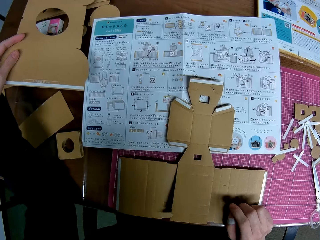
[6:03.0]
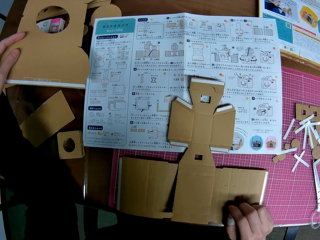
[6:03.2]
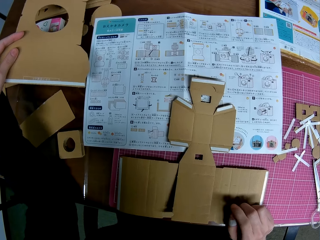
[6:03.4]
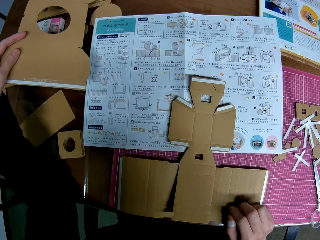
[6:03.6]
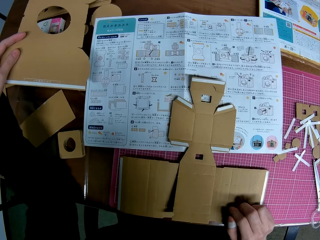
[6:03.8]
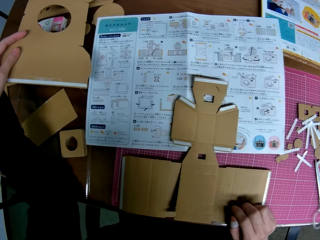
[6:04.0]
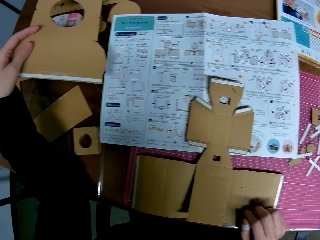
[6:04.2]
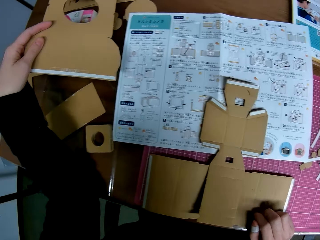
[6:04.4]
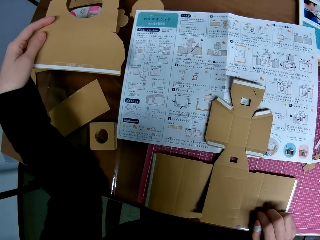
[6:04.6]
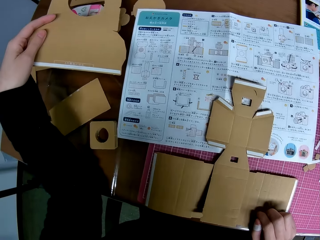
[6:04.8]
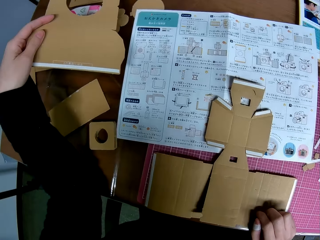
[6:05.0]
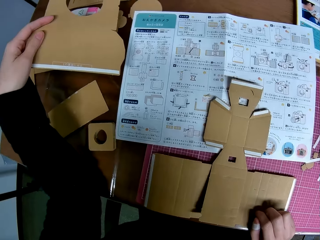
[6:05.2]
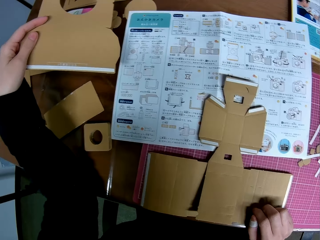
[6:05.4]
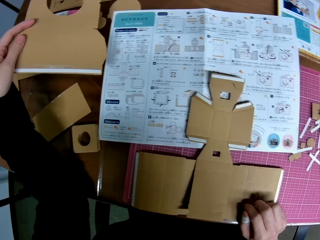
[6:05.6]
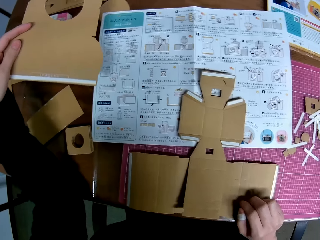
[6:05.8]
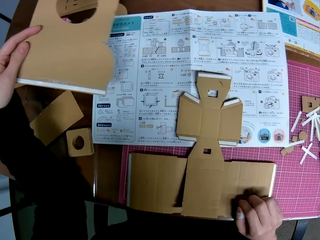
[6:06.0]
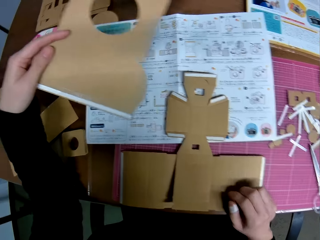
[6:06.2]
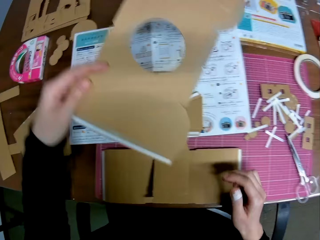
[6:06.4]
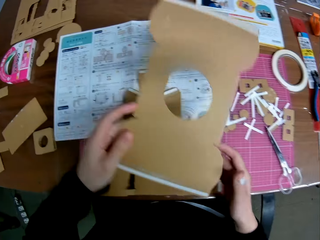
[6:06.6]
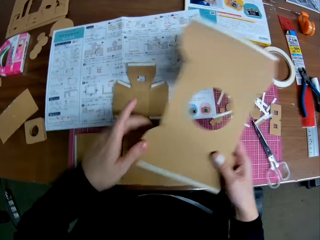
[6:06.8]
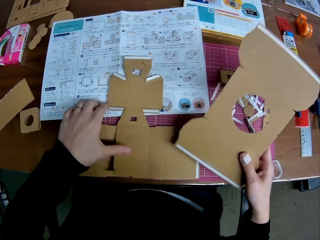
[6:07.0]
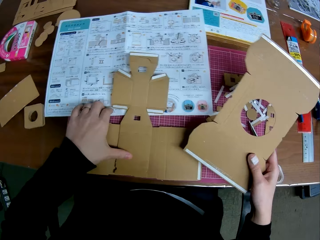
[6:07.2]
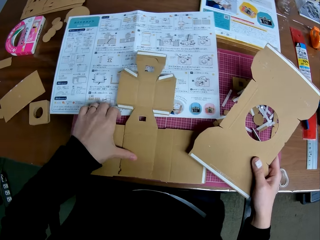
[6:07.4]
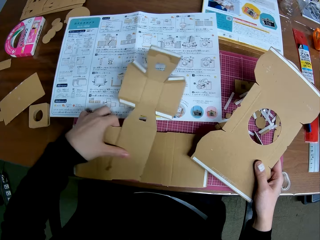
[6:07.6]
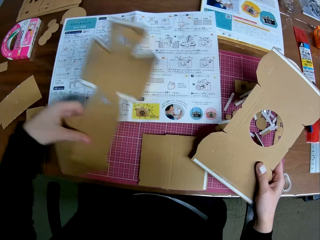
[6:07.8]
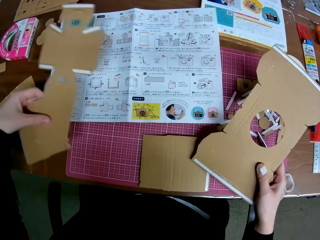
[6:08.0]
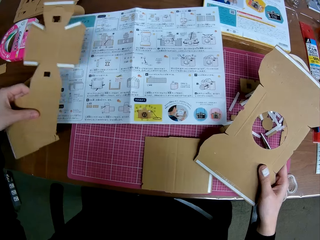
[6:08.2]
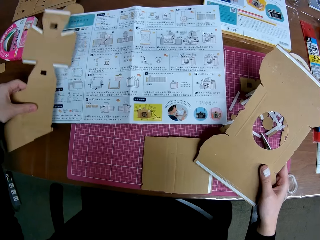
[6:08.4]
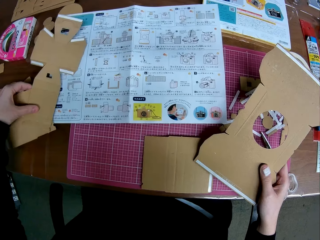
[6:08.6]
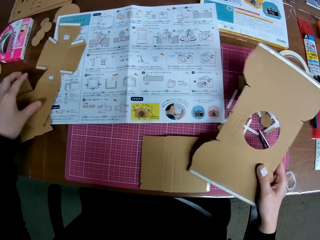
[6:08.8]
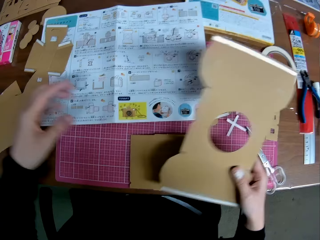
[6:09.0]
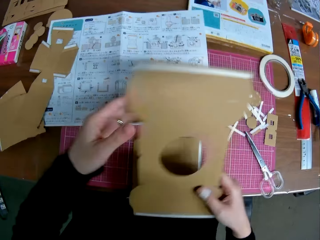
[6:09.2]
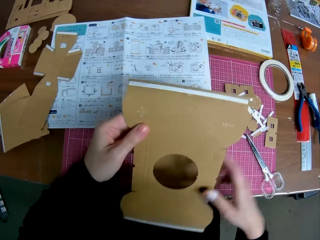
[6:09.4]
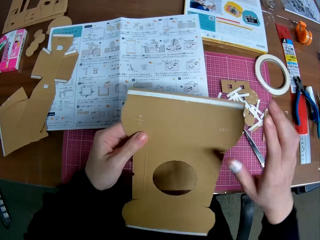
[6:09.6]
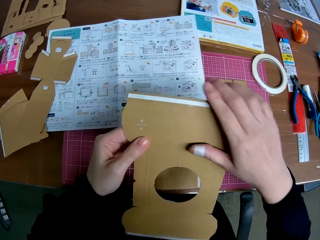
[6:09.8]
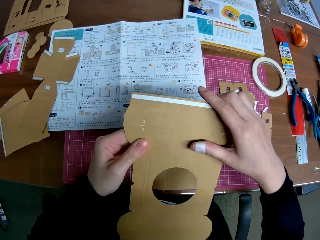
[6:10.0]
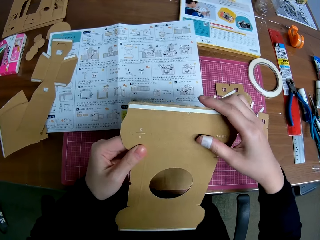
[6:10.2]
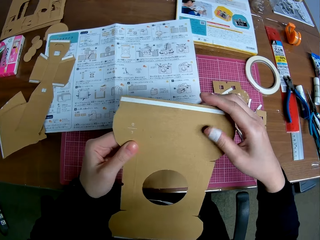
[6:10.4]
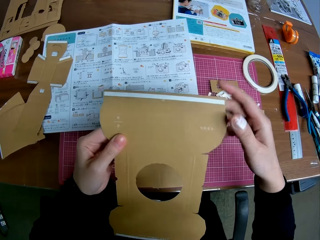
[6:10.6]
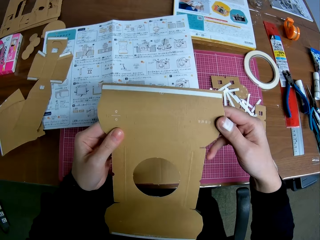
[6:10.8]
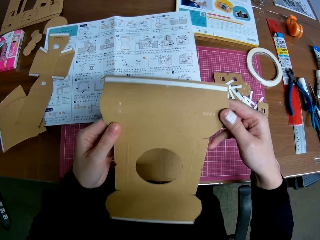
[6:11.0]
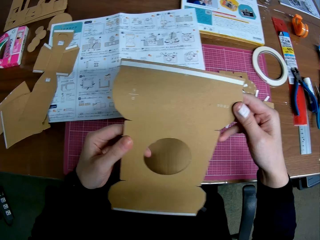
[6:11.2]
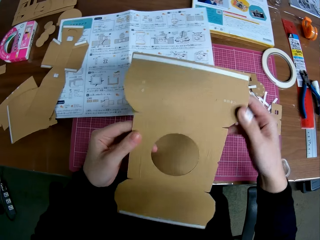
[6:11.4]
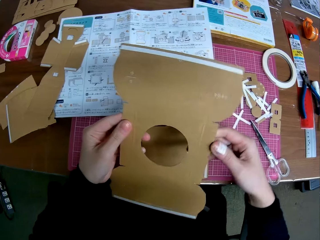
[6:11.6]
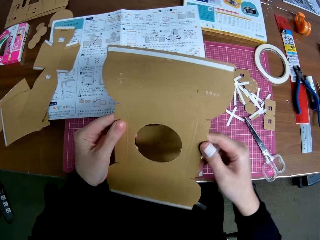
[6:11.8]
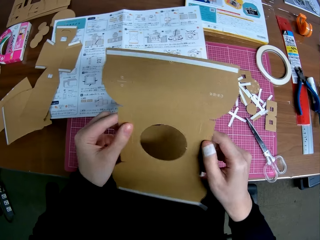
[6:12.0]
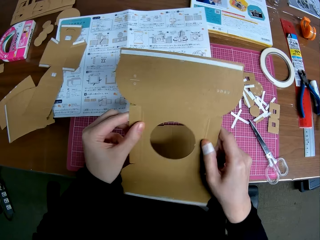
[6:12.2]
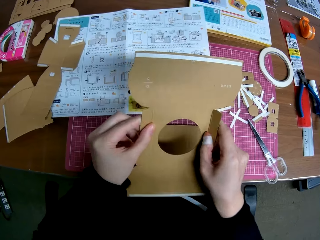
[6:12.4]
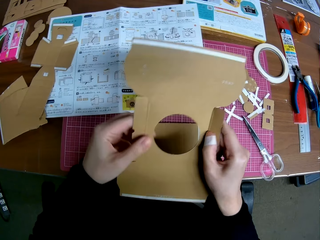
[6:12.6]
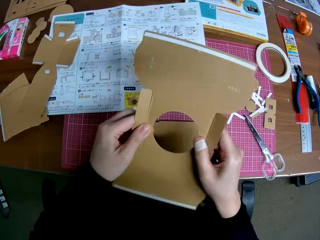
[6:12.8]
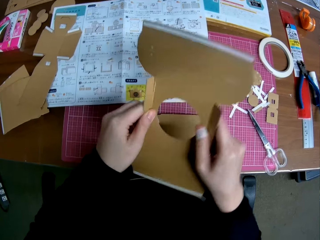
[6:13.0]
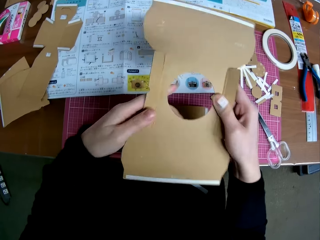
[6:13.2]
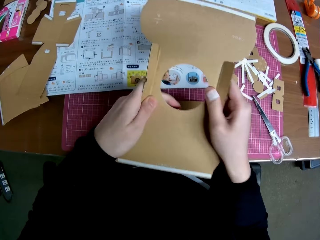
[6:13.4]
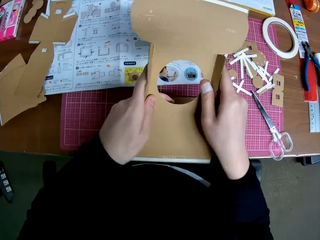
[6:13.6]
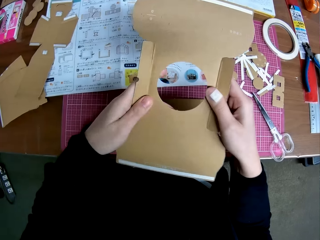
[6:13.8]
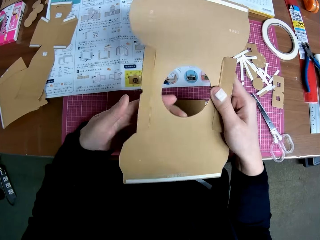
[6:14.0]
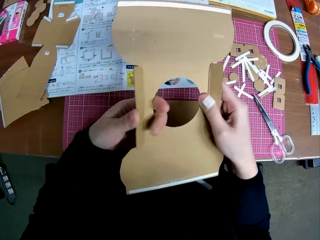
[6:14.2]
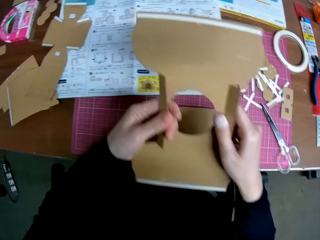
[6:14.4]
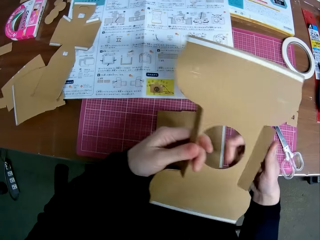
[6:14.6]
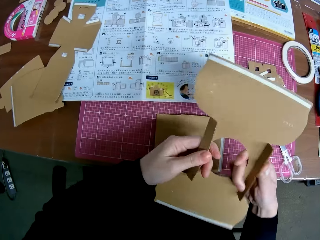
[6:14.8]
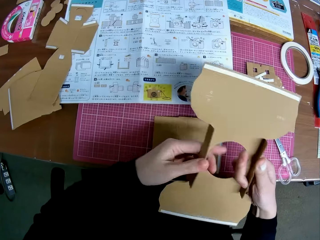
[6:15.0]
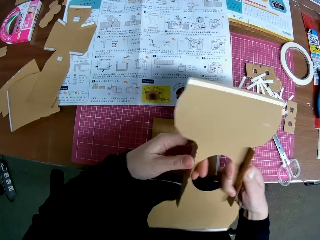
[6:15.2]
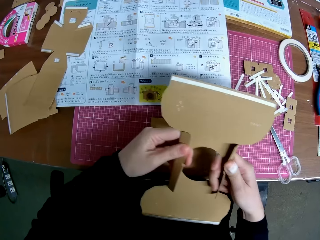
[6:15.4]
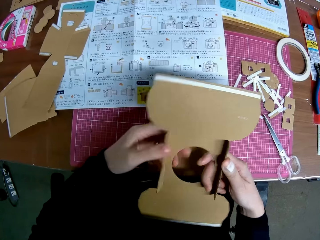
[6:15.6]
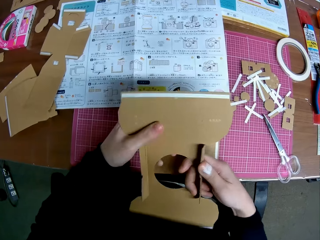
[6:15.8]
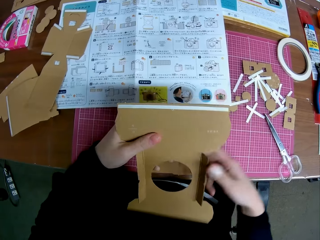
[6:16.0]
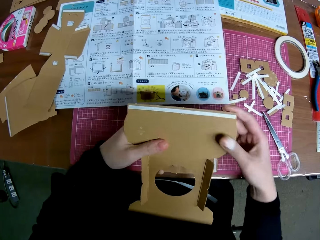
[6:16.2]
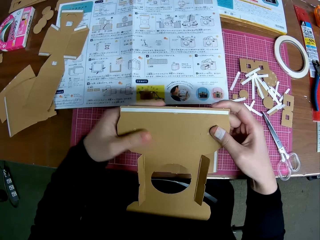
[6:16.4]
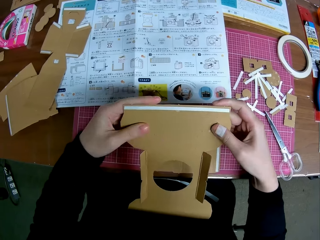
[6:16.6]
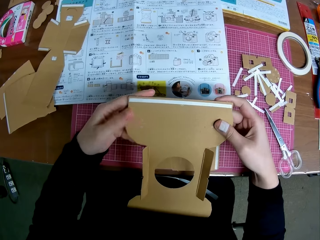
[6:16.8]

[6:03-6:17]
The camera wearer taps her right hand on the piece on the table. She passes the bigger piece to her right hand. She picks the cross-shaped piece from the big pieces on the cutting mat. She holds the paper on the right hand. She picks the other papers away. She drops the cross-shaped piece on the blueprint. She folds the sides of the bigger piece. She holds the right side paper on both hands. She bends the sides of the paper.

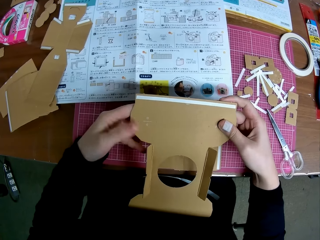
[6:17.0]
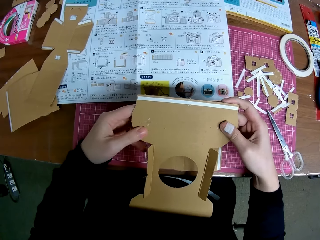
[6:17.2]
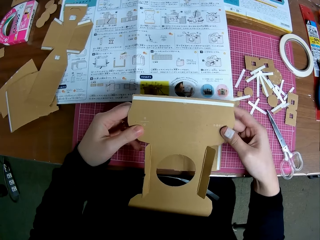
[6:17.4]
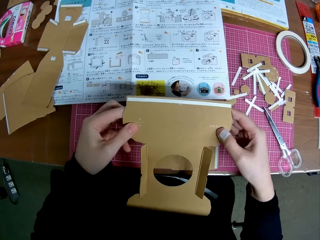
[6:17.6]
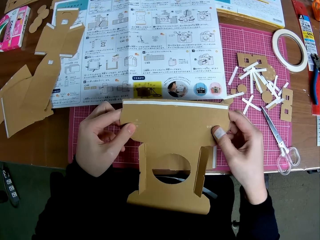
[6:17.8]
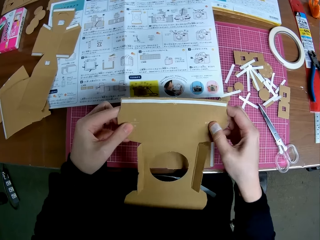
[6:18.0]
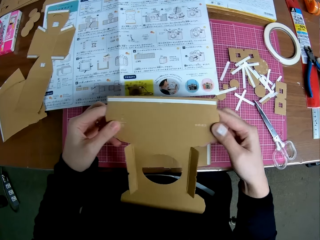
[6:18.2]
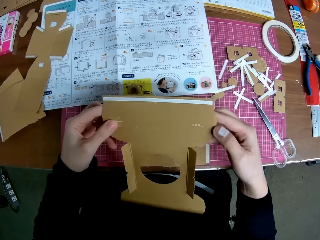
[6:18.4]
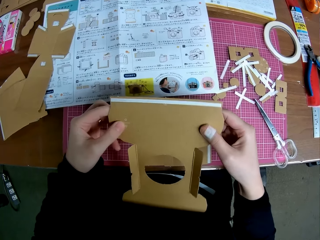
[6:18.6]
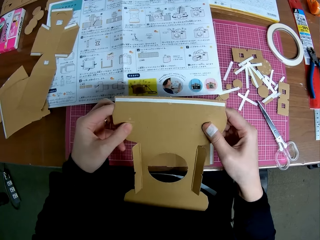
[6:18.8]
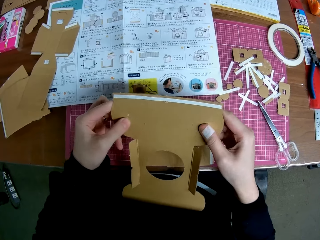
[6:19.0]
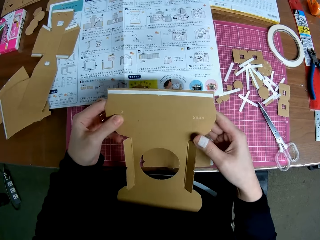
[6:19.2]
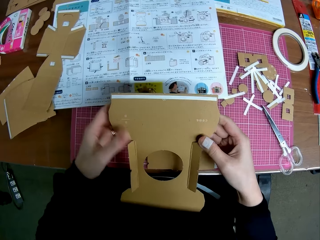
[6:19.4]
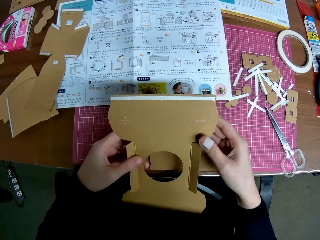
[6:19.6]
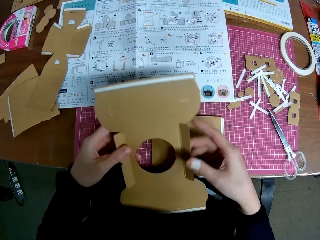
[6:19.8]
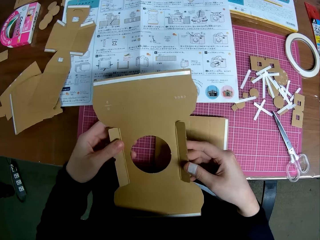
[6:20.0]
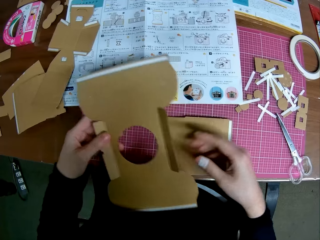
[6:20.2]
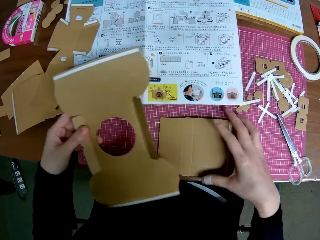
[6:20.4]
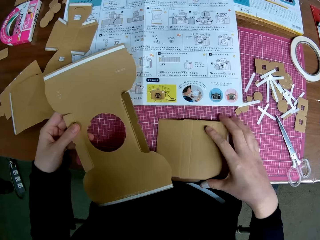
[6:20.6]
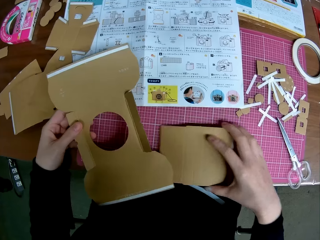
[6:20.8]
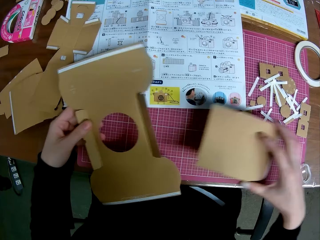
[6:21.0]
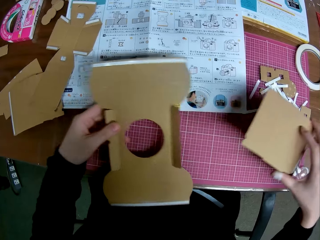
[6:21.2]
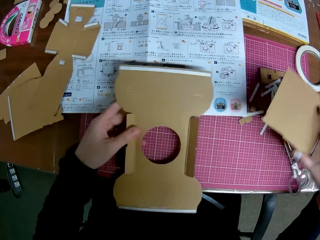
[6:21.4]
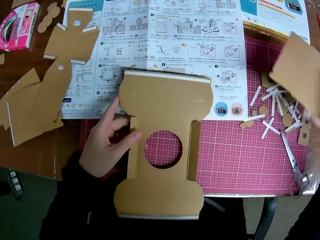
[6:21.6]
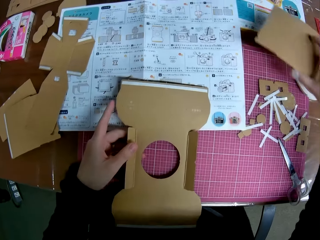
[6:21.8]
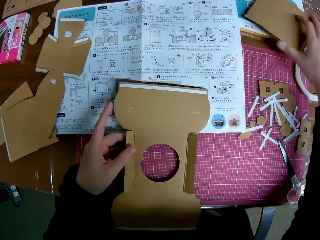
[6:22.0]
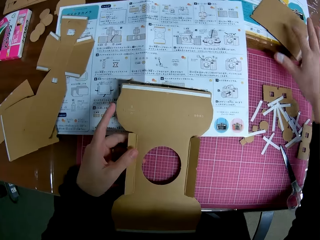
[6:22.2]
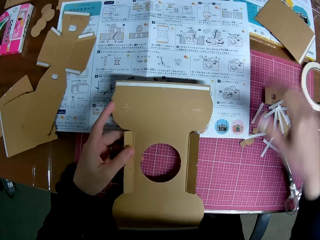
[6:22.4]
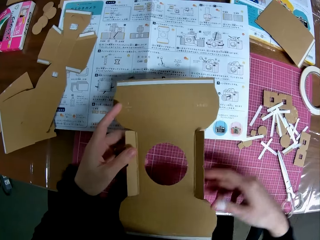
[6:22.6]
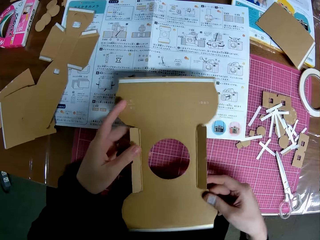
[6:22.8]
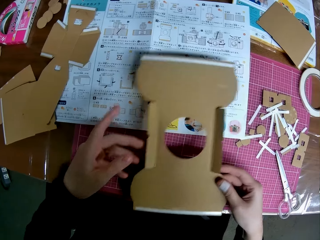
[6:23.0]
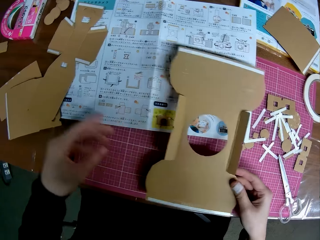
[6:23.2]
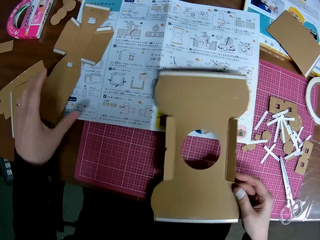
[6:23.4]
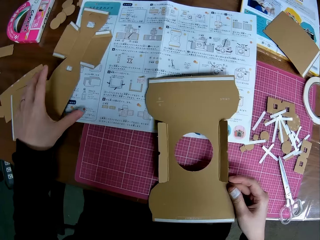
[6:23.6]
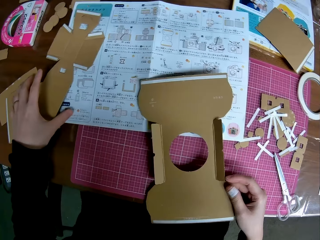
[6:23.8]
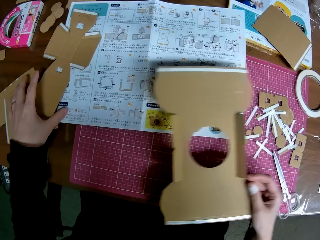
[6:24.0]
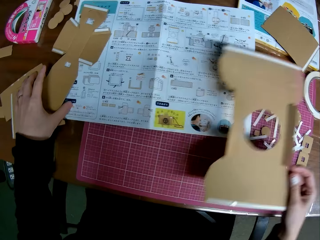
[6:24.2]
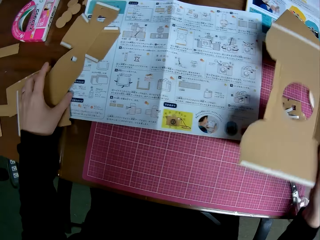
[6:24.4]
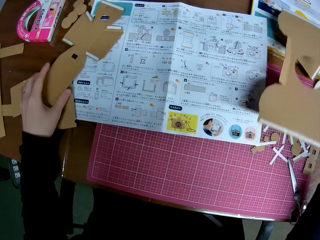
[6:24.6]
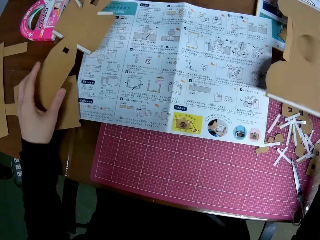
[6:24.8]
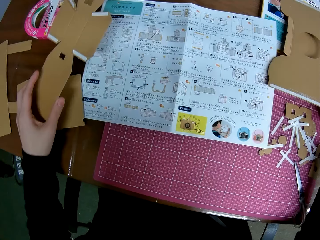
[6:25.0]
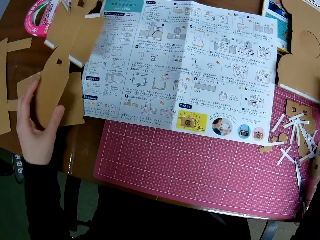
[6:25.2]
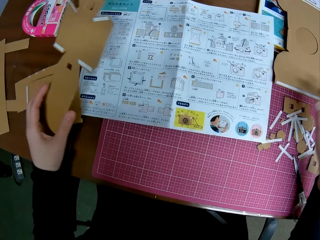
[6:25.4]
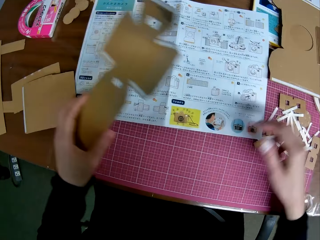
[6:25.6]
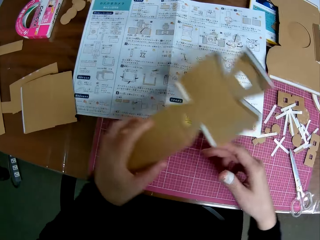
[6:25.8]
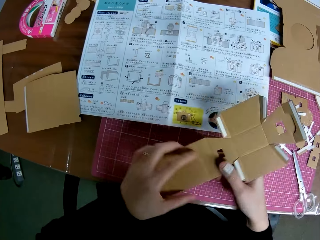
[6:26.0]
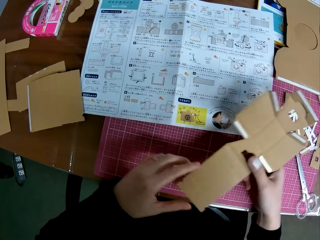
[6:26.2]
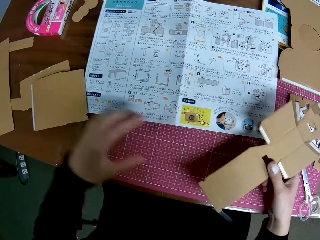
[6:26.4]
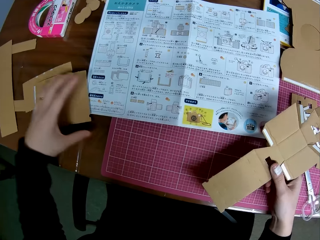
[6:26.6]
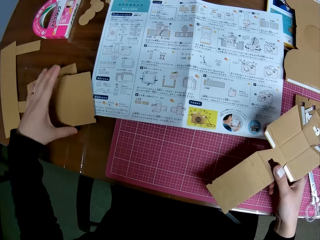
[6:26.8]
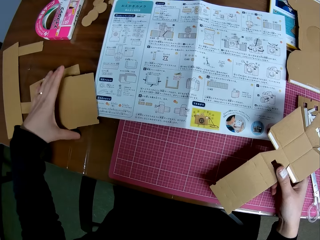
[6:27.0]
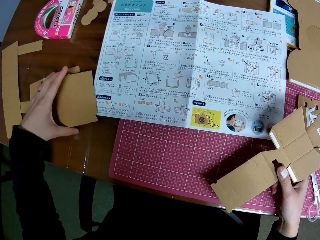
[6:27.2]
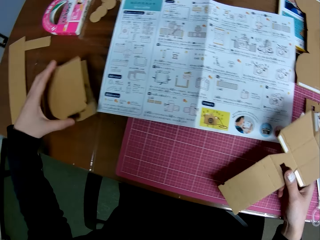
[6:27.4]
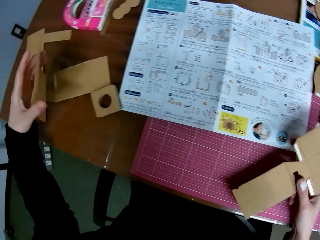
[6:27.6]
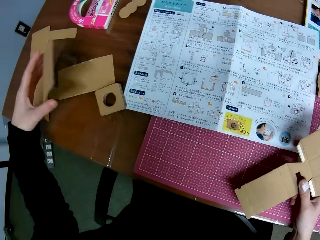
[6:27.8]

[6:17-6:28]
The camera wearer moves the second big piece on the cutting mat to another position on the table. She drops the bigger piece on the table. She picks the cross-shaped piece from the table. She puts the paper on hand on top of the other. She passes the cross-shaped piece to her right hand. She picks the third big piece from the table.
